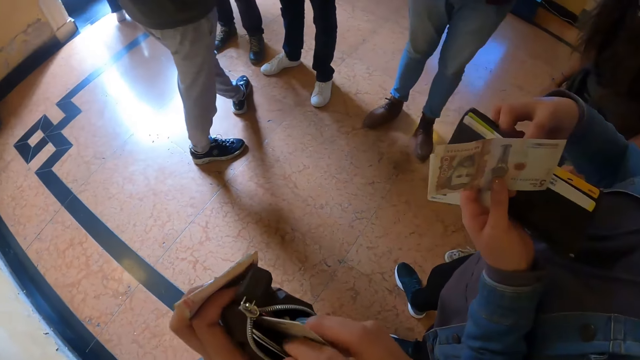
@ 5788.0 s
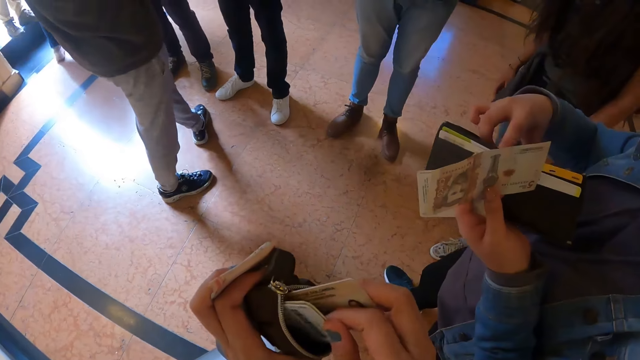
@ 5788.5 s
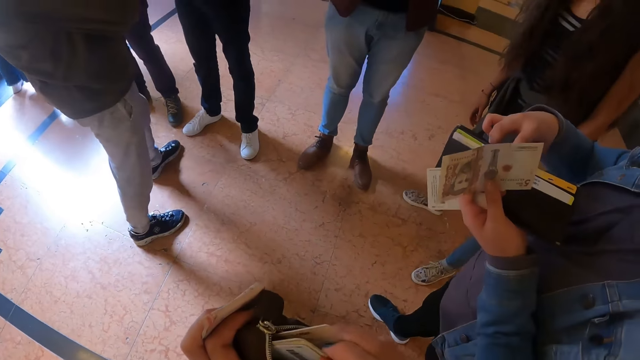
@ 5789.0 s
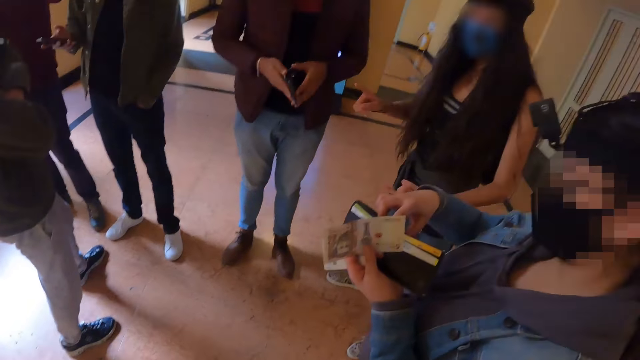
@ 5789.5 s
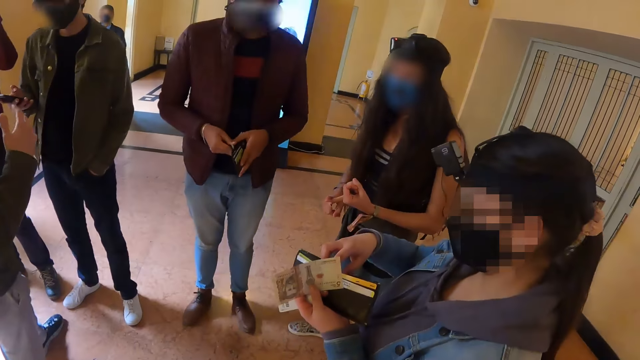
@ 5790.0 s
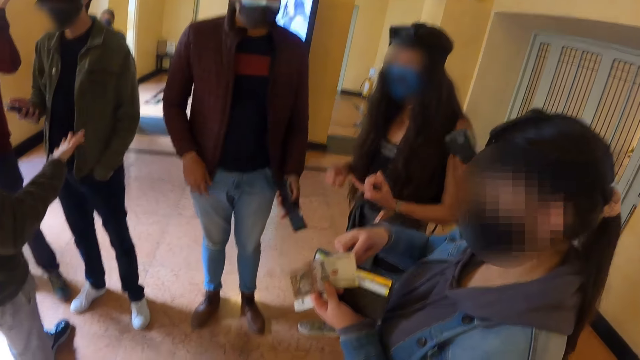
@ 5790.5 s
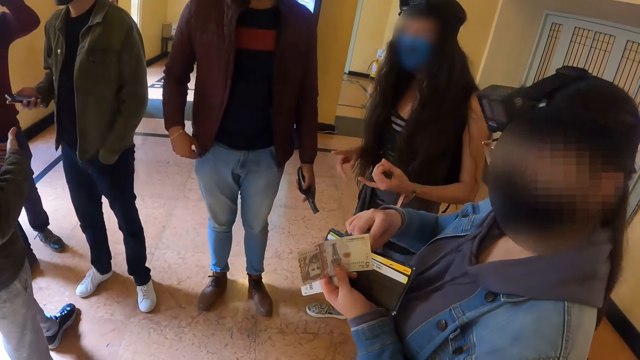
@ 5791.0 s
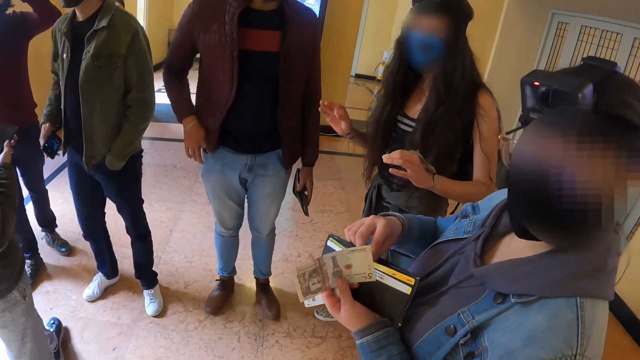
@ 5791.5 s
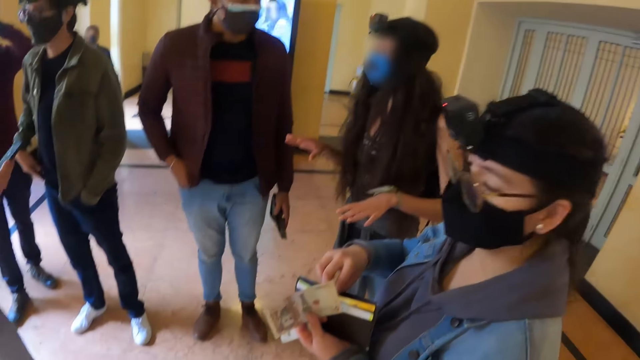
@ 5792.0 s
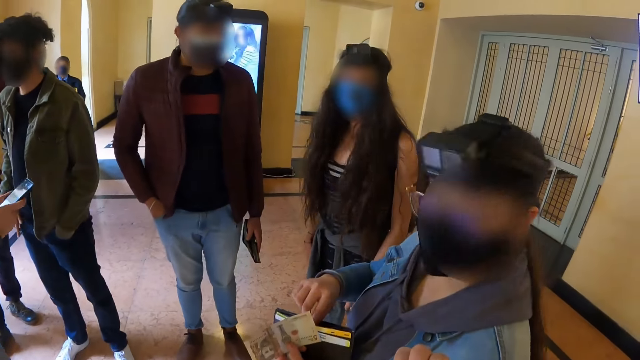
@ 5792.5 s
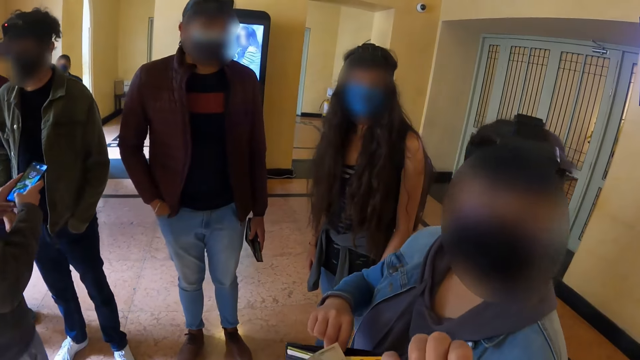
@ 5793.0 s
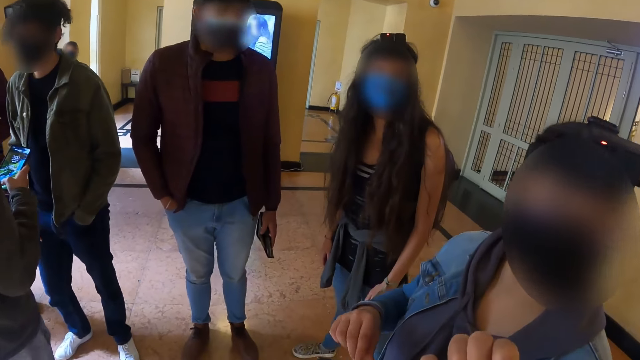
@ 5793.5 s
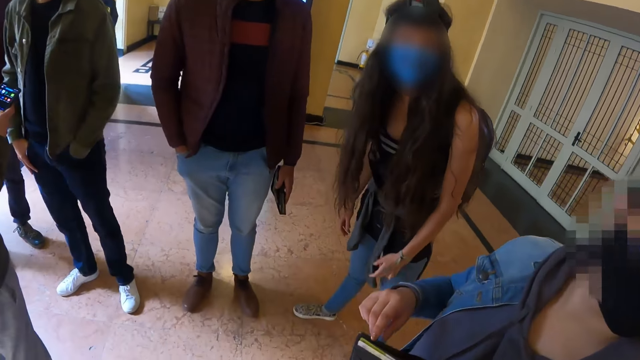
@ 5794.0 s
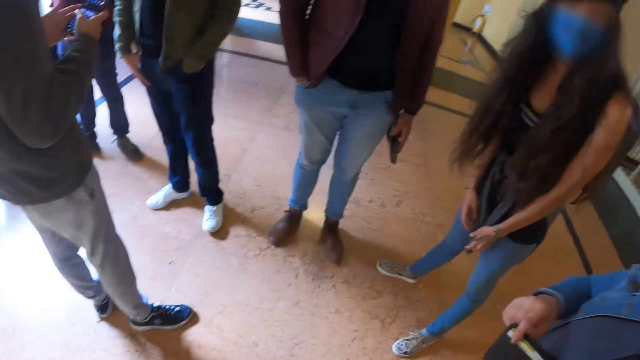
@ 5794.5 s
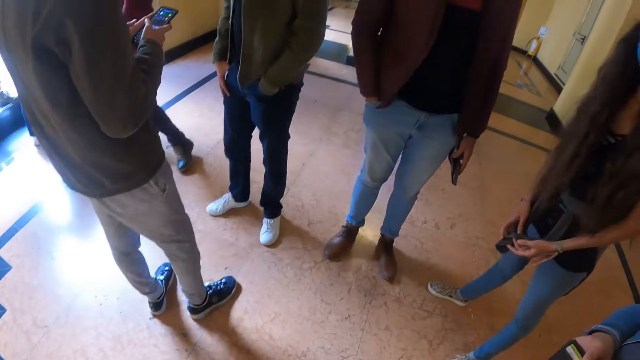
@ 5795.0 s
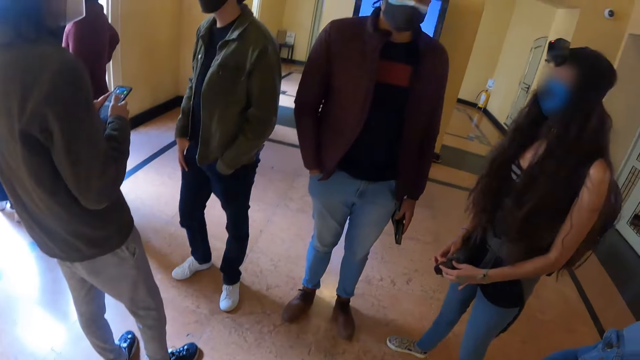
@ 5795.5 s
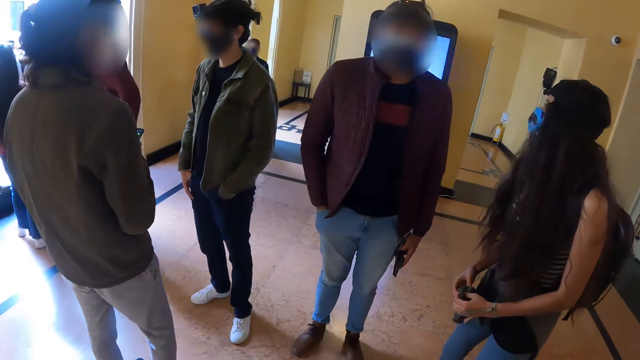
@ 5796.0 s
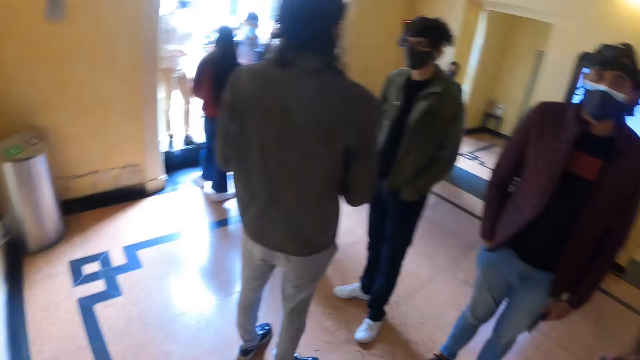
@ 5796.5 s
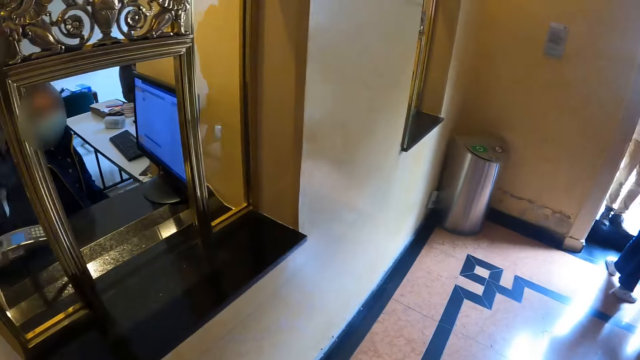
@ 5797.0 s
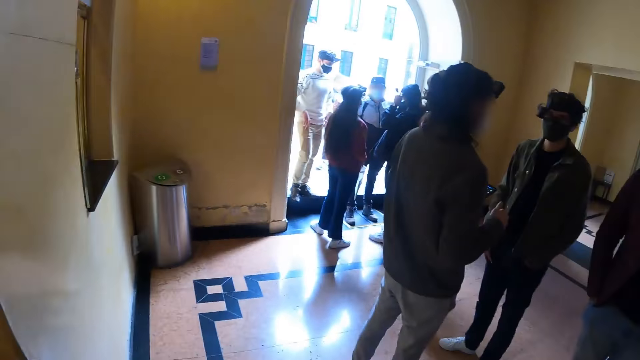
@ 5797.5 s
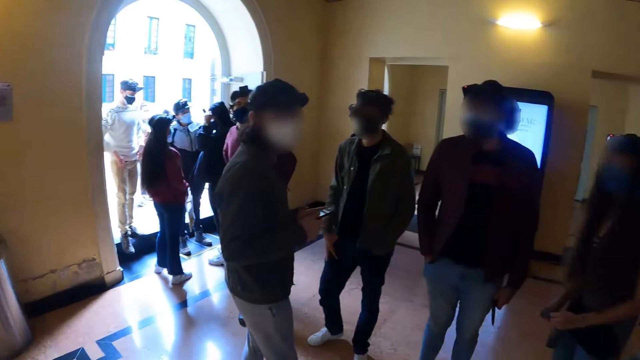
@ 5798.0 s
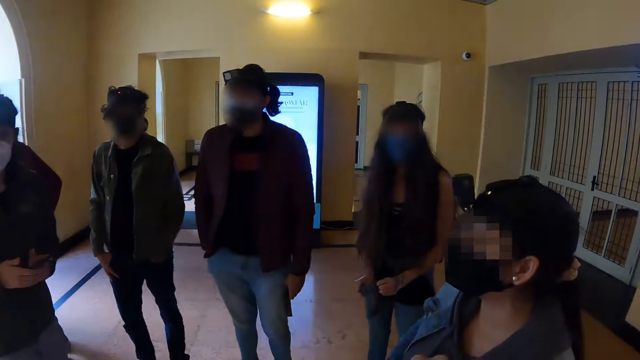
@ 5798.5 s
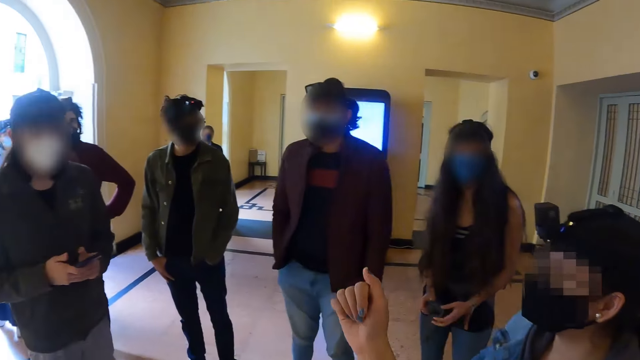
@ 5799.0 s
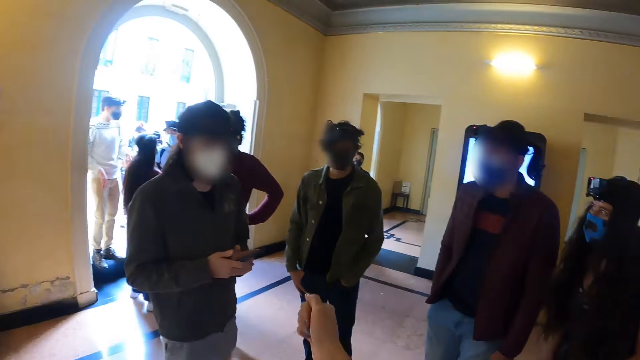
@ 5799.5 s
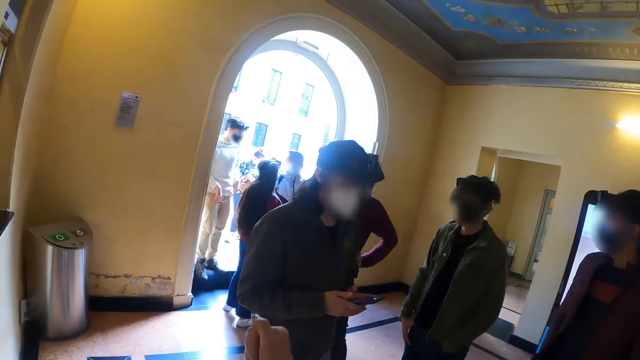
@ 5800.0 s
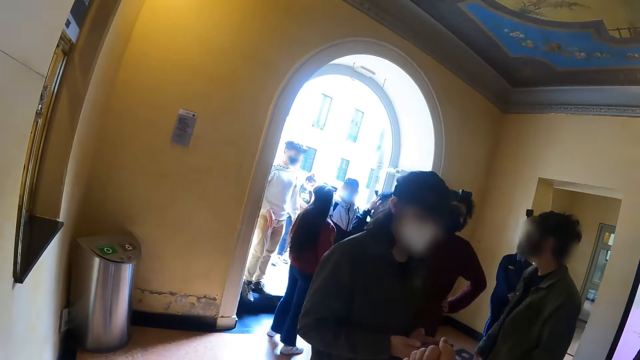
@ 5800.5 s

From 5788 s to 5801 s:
The camera wearer looks at her wallet. A woman searches her wallet. Another woman converses with a man. The camera wearer interacts with the first woman. They stare at the floor. They walk inside the hall. The other woman interacts with the man. The camera wearer looks around.

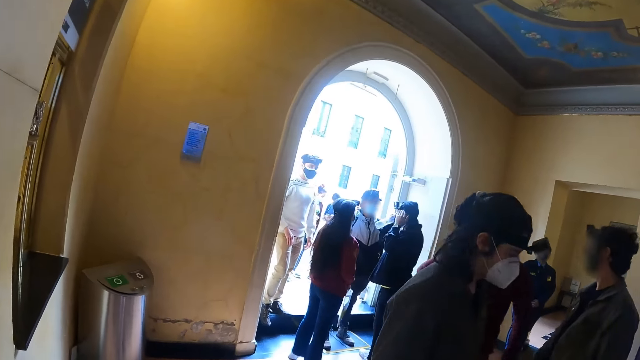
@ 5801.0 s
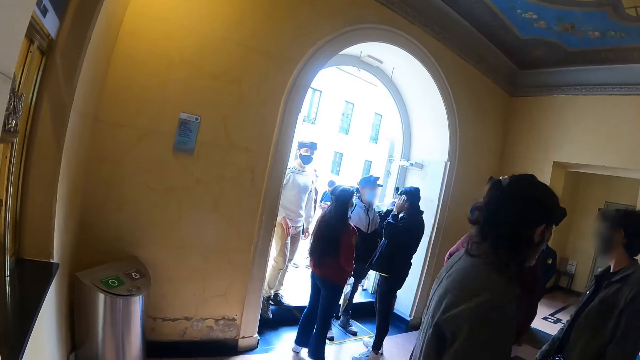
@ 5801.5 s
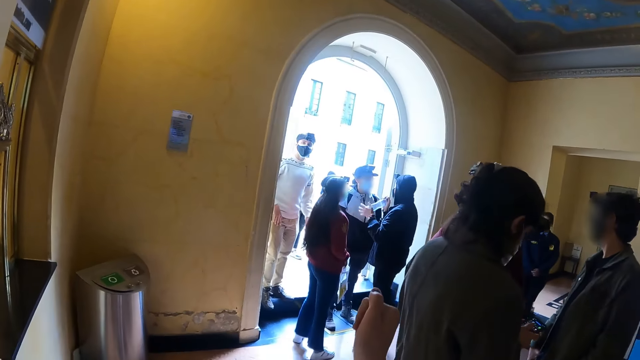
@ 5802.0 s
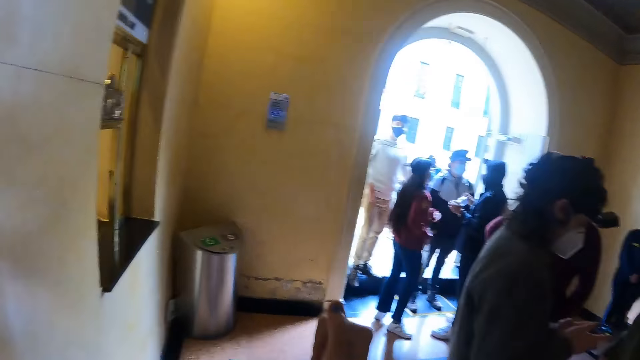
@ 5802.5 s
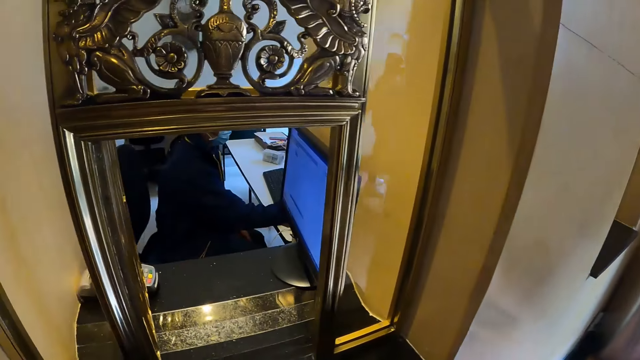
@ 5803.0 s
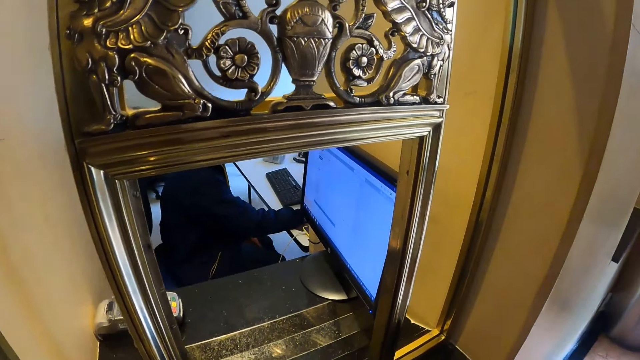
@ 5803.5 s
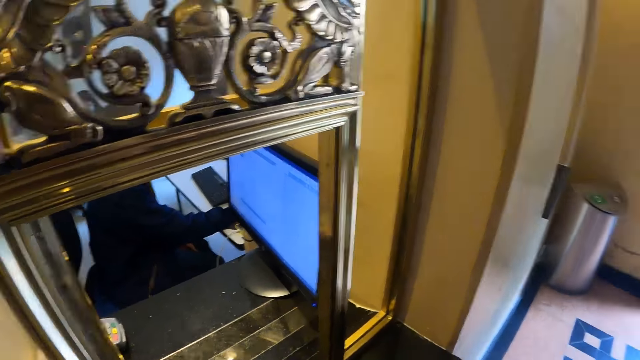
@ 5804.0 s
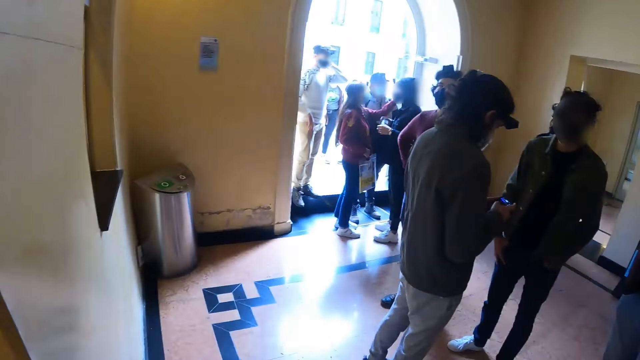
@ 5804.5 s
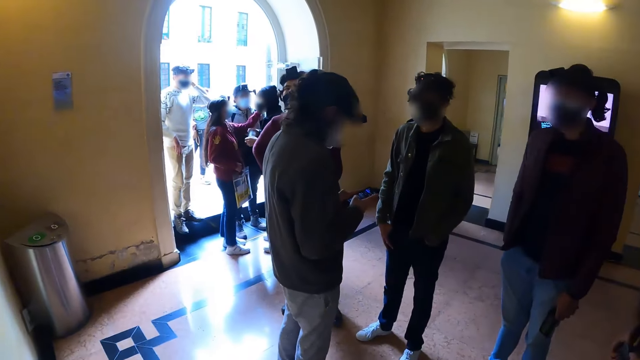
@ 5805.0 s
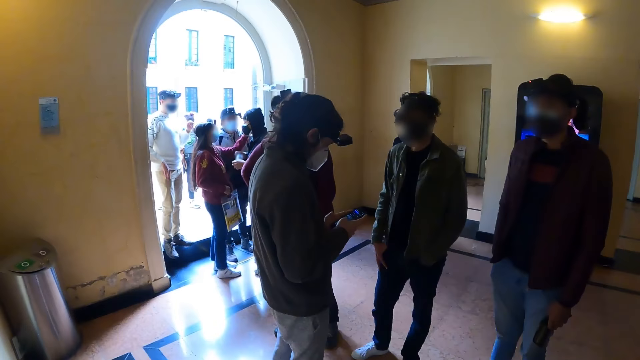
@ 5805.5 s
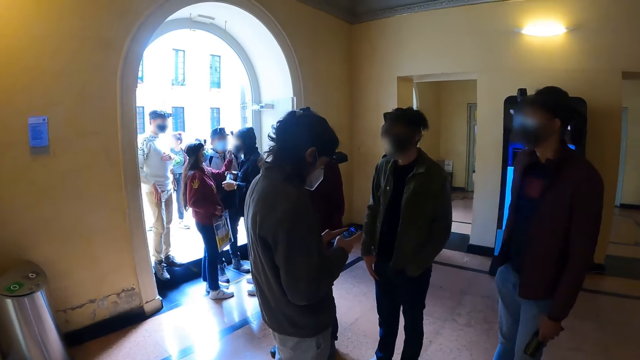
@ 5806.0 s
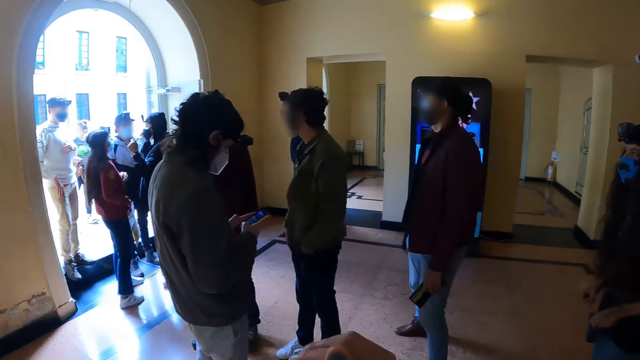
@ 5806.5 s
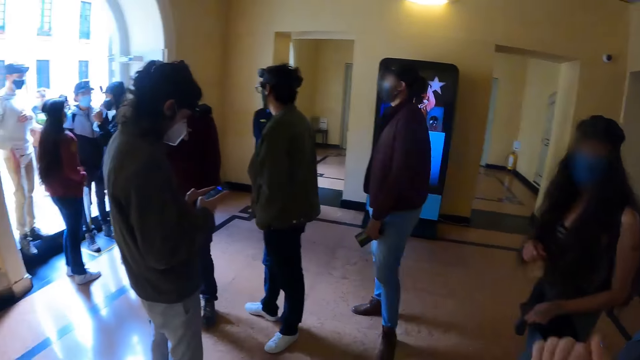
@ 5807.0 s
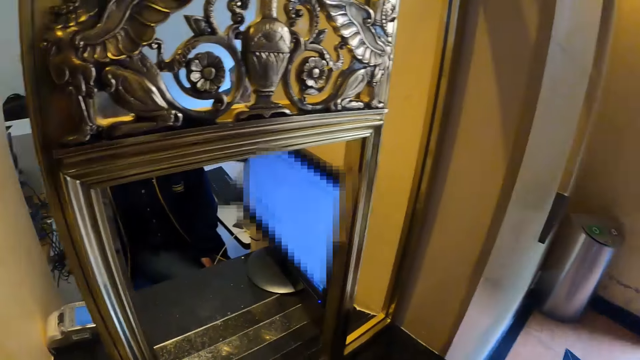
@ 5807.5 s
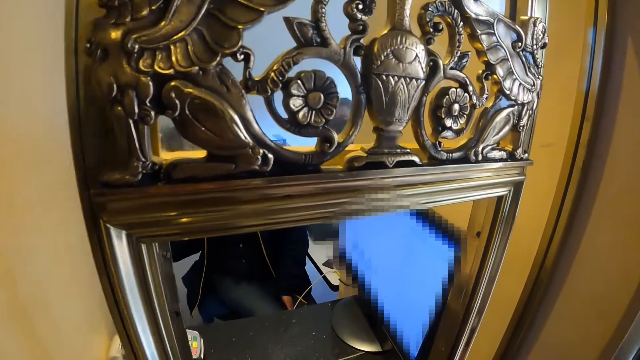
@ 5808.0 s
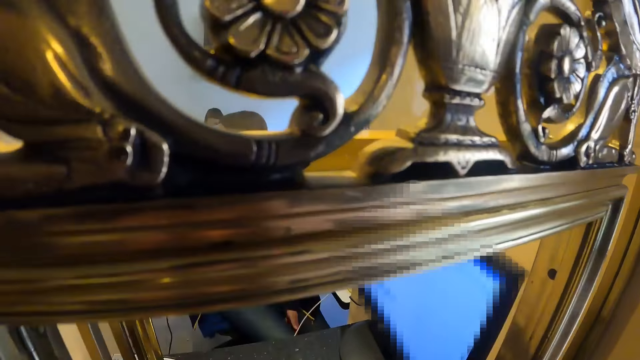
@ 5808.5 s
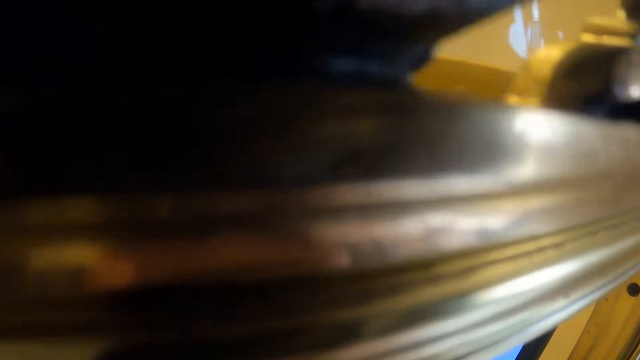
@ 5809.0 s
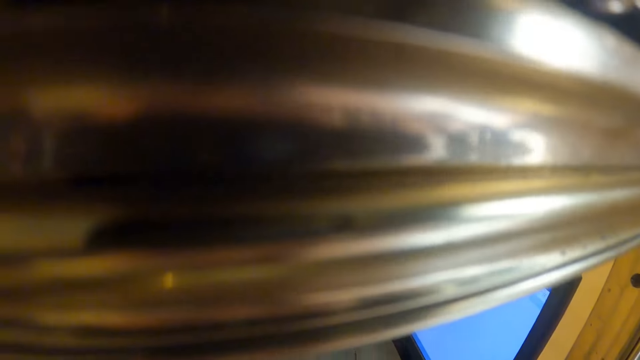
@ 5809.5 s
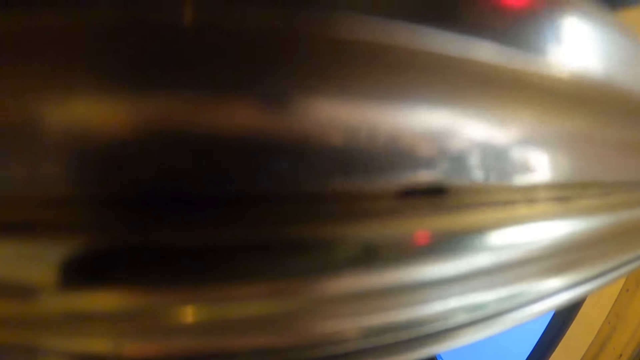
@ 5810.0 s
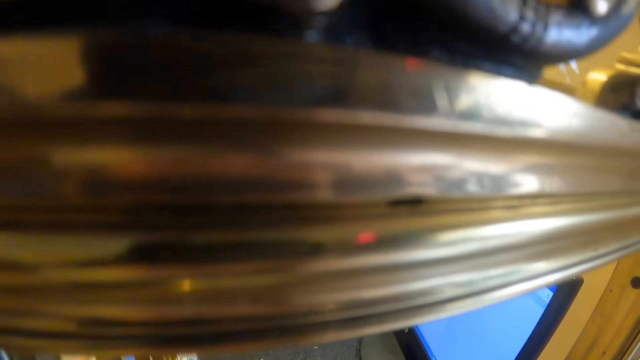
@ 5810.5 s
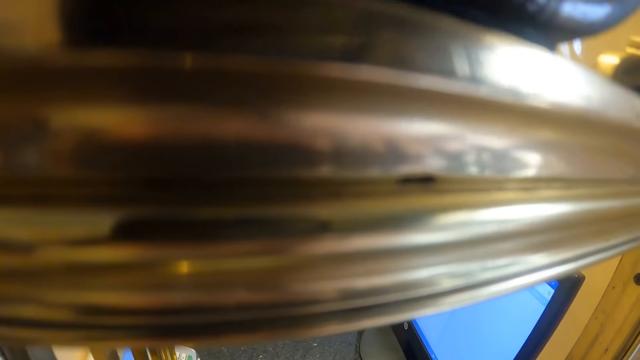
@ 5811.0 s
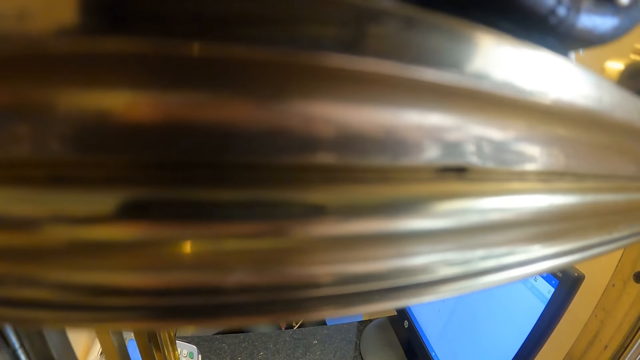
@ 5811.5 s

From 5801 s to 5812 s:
A woman operates the computer. The camera wearer looks at the cashier desk. They look around. They move towards the counter. They stare at the counter.
